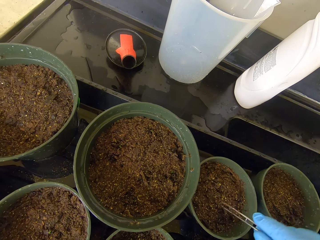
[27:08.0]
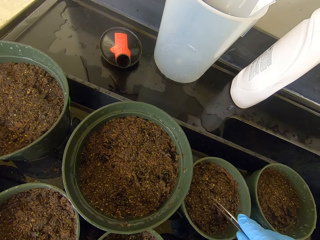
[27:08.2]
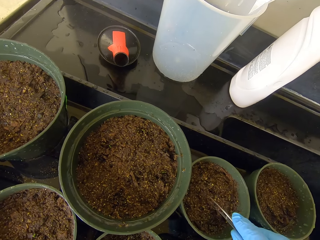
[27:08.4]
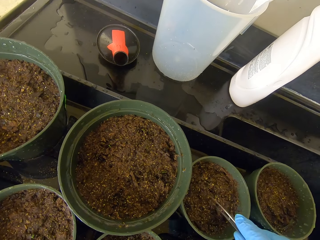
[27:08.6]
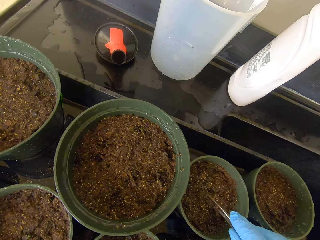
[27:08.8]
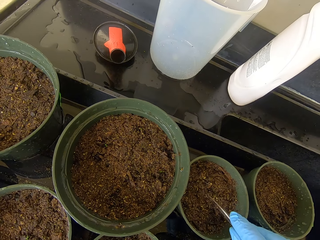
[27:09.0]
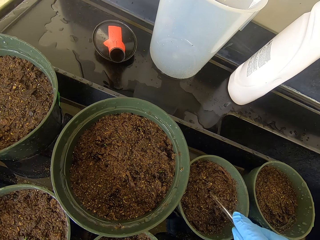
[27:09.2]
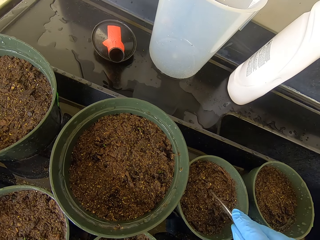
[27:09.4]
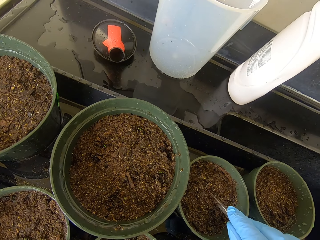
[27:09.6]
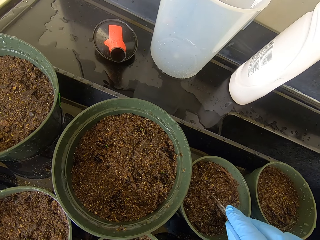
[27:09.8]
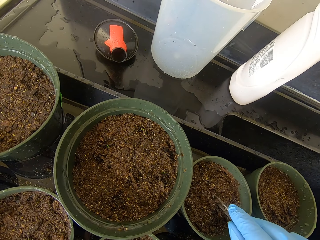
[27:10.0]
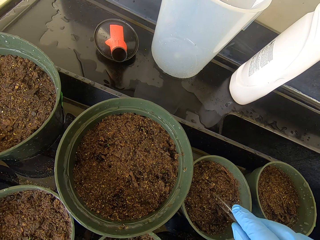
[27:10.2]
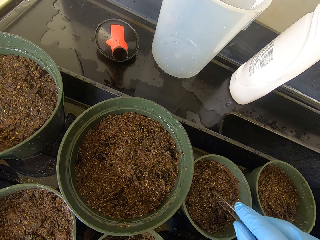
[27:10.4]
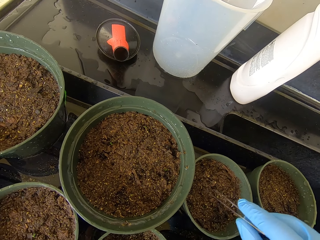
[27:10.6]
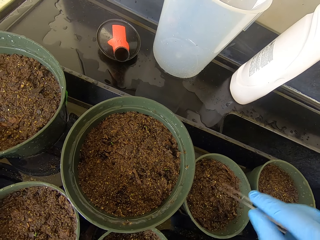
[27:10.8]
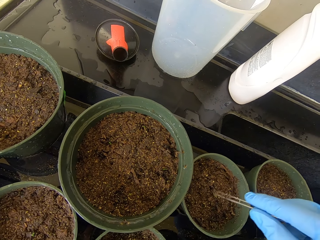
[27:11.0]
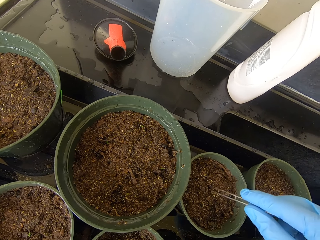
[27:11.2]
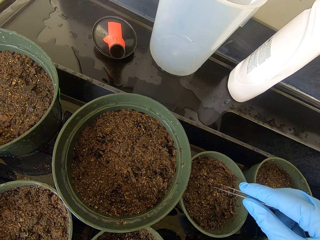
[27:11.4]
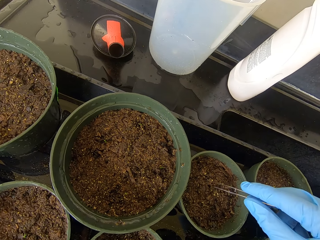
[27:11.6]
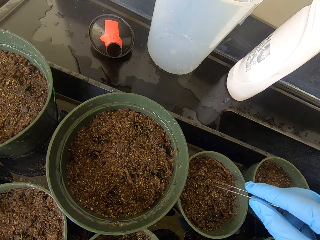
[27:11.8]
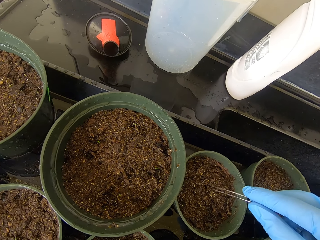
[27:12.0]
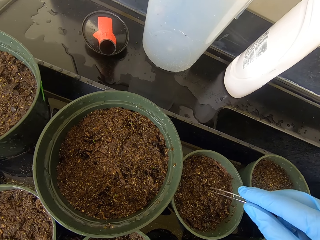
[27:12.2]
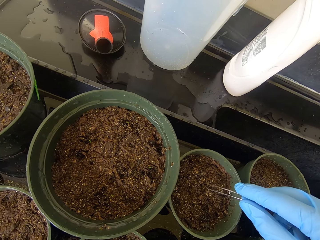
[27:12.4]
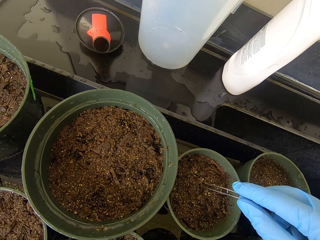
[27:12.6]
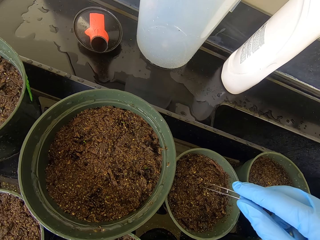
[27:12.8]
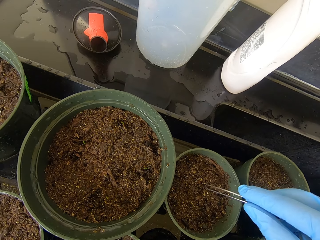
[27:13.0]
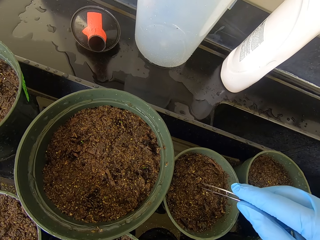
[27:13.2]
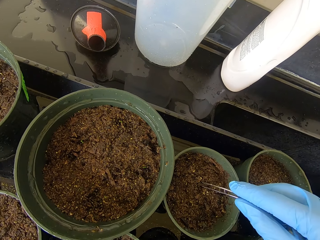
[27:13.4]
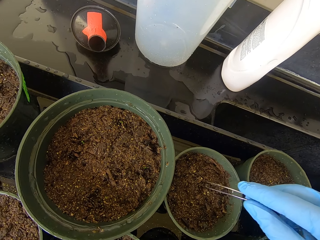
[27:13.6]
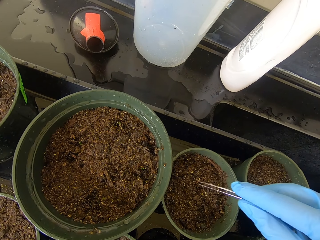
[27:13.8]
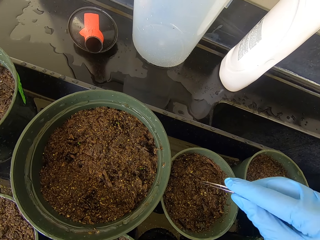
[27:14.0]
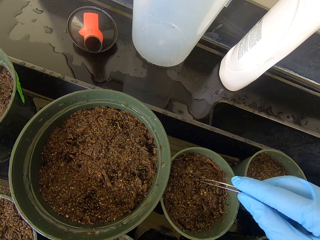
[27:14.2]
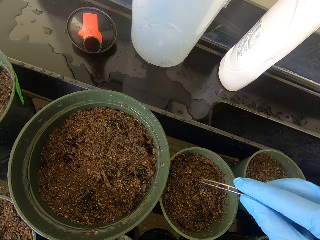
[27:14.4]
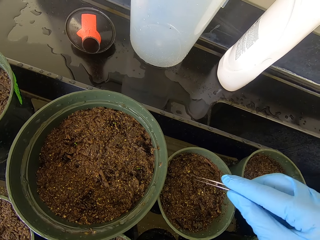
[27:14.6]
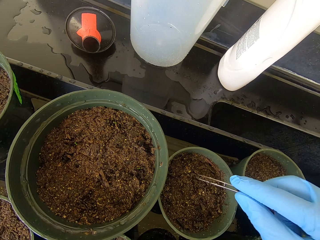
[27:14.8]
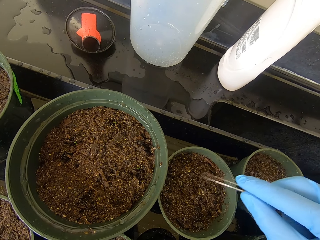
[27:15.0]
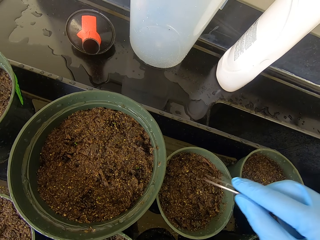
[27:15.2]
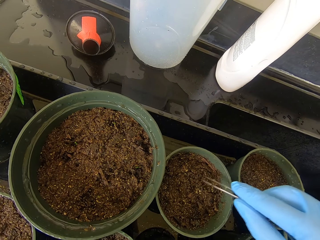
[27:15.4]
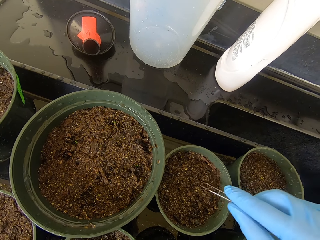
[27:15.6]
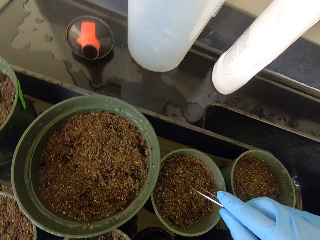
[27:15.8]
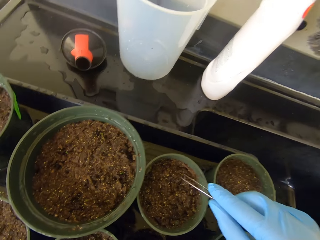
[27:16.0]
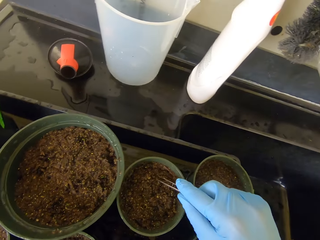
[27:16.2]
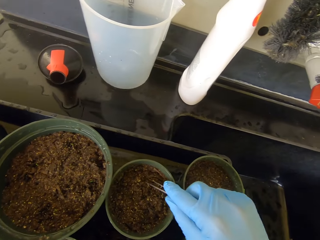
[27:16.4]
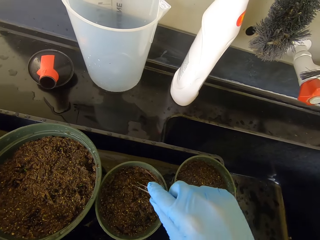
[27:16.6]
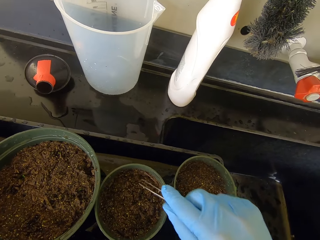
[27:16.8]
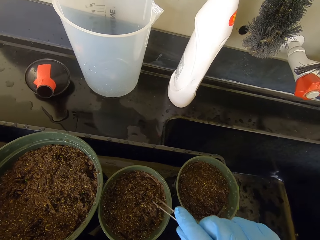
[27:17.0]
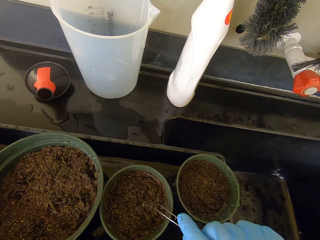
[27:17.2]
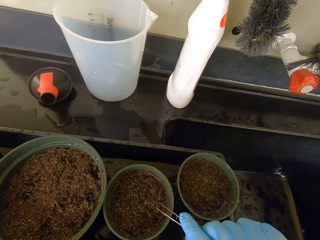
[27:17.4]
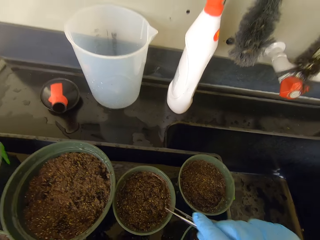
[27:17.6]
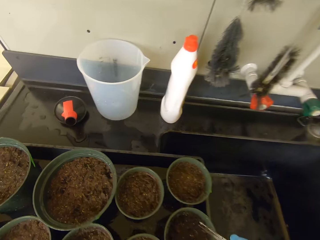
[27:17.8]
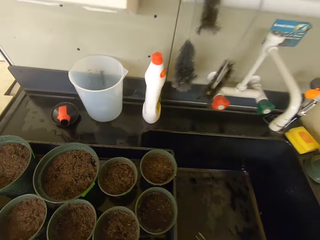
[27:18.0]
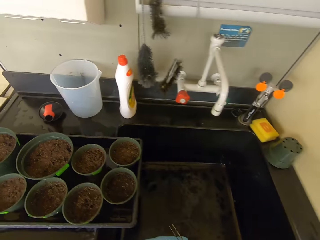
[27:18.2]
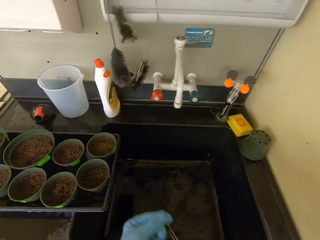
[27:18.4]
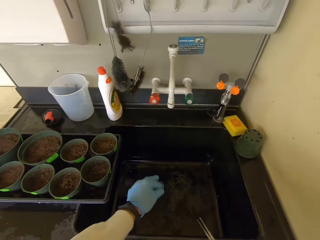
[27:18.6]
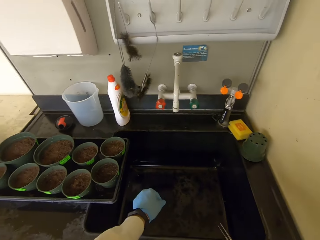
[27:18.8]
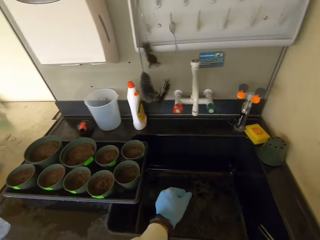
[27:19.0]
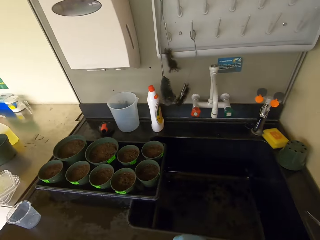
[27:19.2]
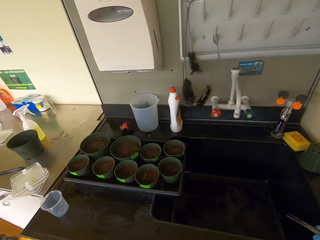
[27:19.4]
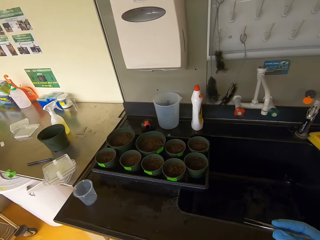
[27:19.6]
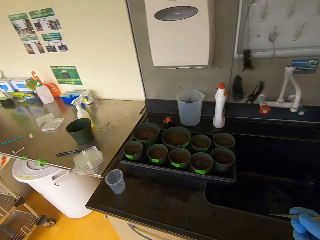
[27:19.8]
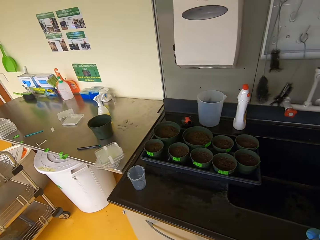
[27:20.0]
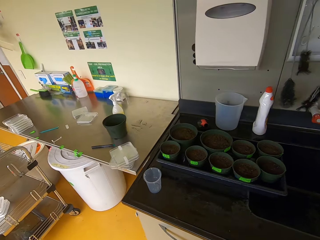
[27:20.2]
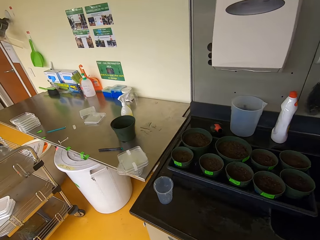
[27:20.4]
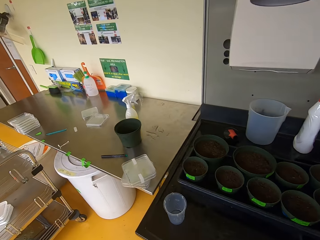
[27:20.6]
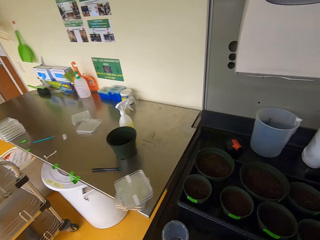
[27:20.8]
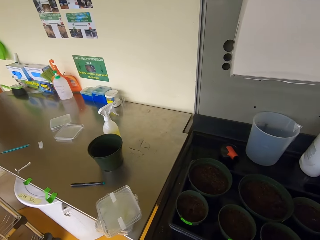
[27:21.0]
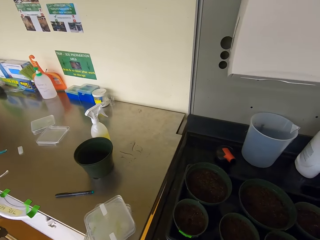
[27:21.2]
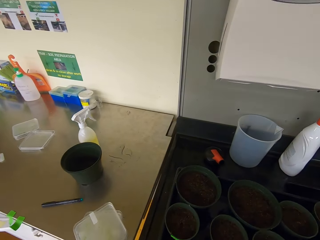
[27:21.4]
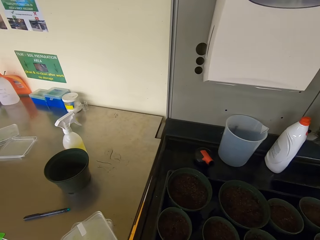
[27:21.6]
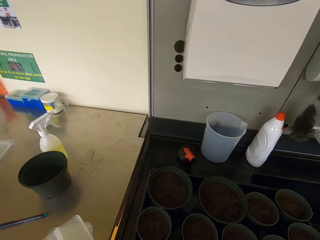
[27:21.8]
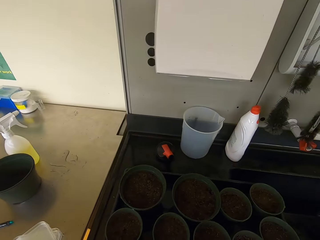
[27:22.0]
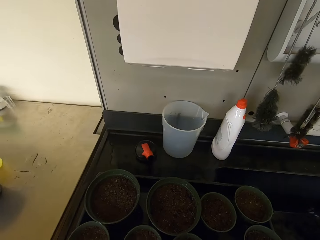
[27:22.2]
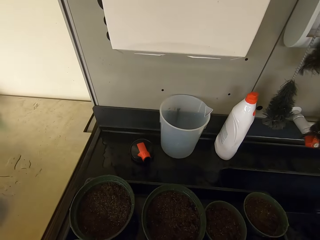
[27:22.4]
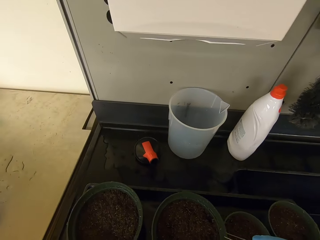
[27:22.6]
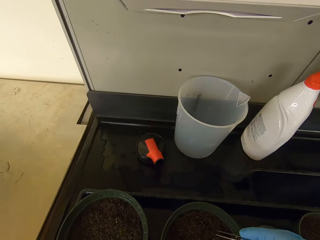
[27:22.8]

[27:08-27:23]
The camera wearer lifts a hand. They remove chaff from the hand. They walk in the lab. They look around.

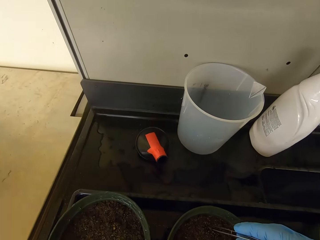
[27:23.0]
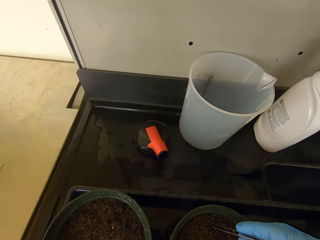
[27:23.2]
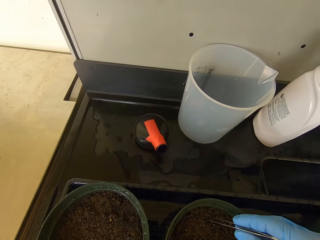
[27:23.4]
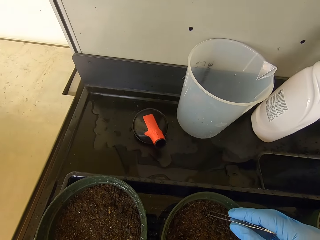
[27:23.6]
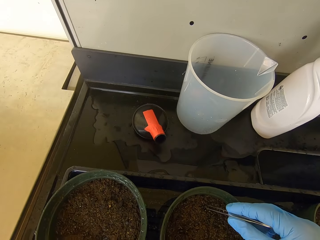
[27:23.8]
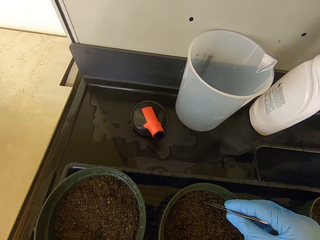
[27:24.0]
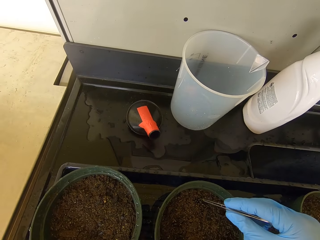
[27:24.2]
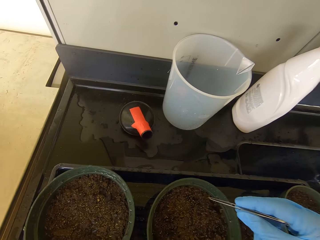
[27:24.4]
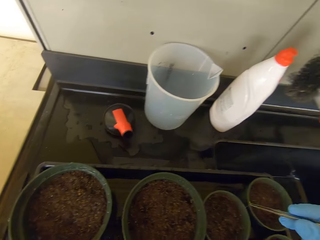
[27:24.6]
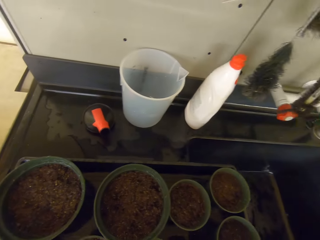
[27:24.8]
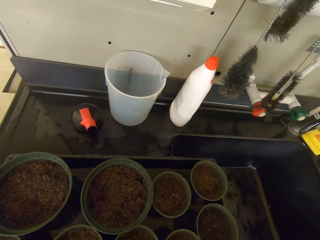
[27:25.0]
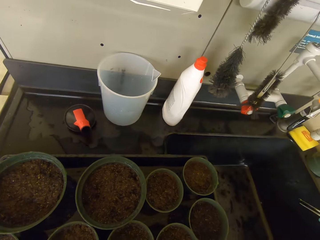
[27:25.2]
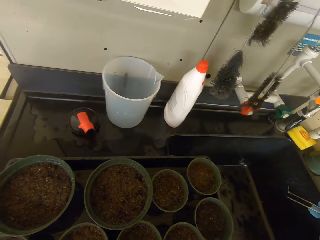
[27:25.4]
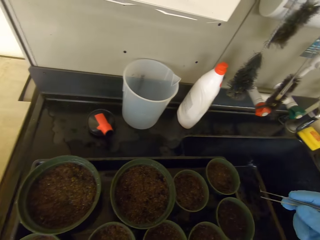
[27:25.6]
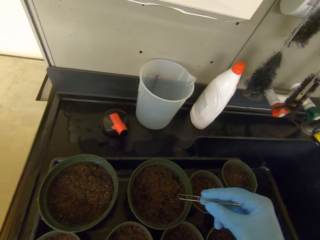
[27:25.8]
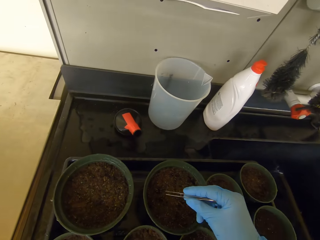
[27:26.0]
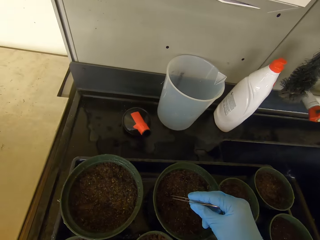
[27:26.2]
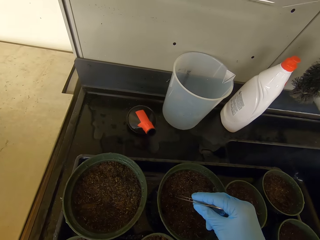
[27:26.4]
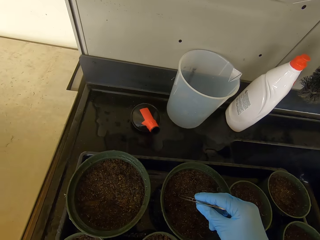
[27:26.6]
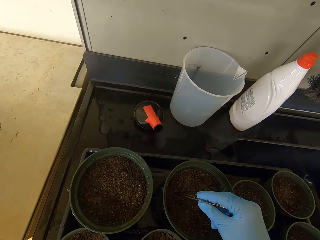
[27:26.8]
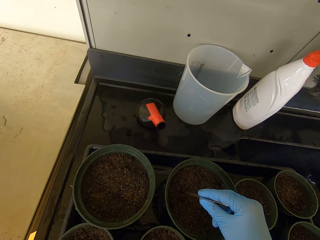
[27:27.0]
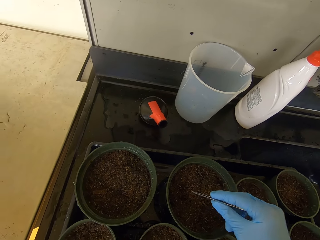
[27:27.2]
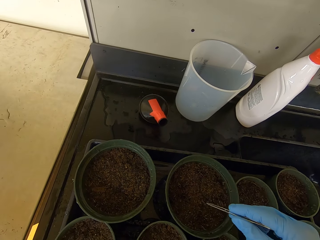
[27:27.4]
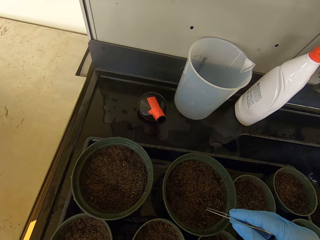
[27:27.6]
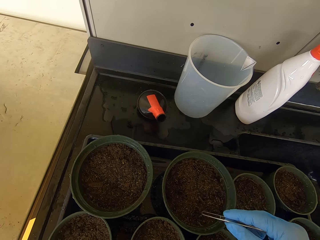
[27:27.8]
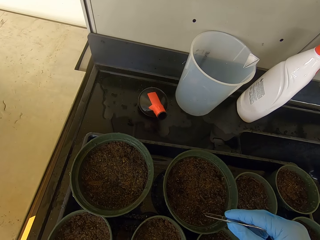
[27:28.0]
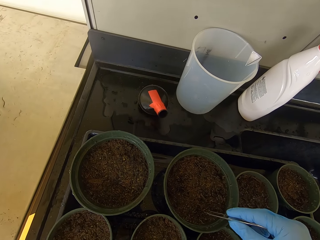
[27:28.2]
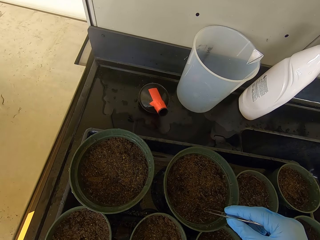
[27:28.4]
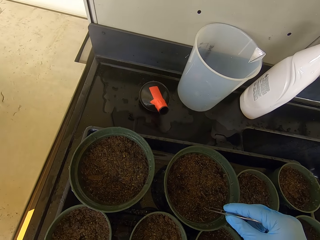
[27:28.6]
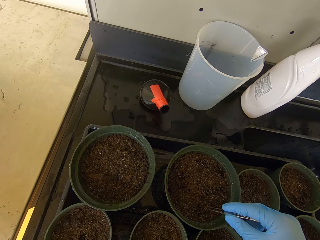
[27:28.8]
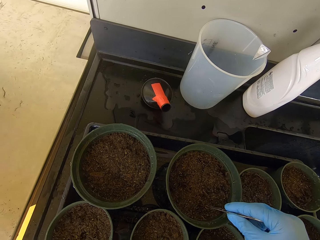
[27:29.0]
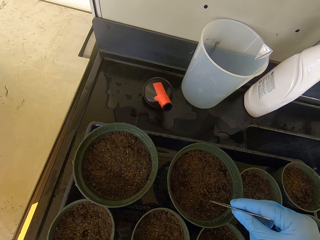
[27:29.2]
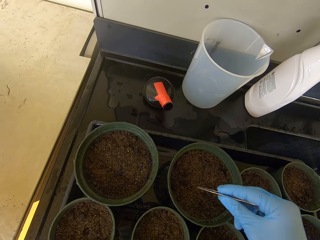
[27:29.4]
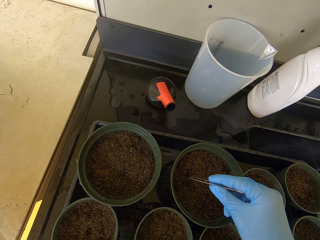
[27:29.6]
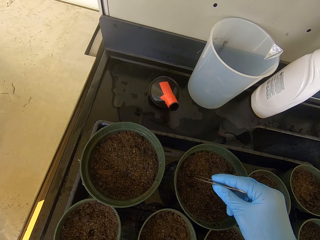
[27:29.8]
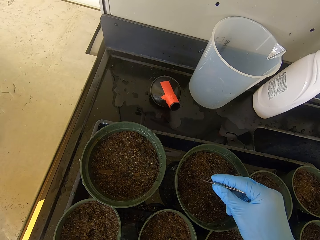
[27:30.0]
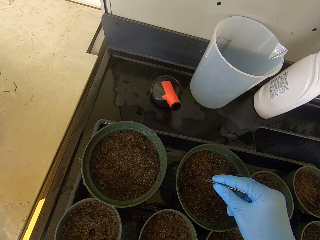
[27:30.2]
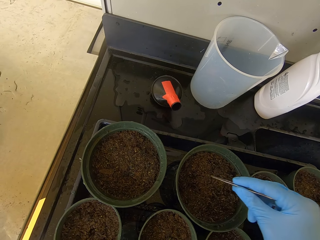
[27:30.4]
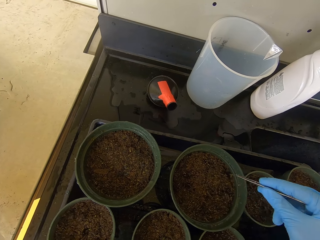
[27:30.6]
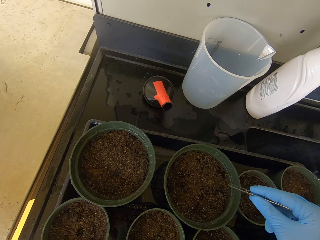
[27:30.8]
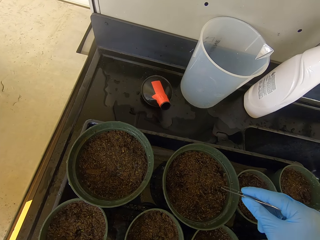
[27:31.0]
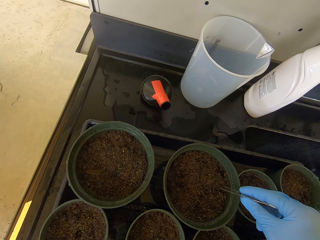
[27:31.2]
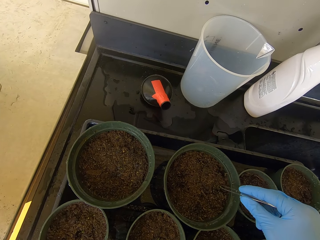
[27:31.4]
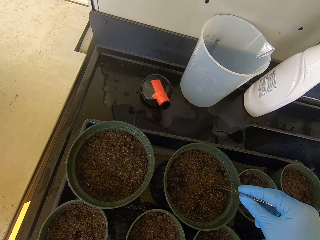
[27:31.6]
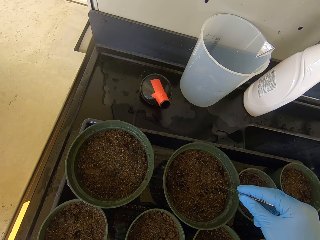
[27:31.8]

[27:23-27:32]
The camera wearer puts a seed holder inside the dish with soil. They remove dirt. They drop the dirt. They remove dirt.
